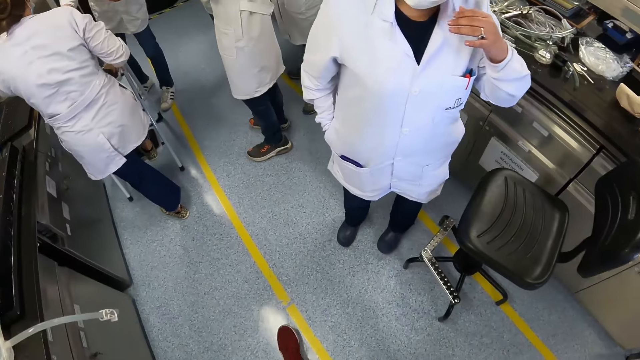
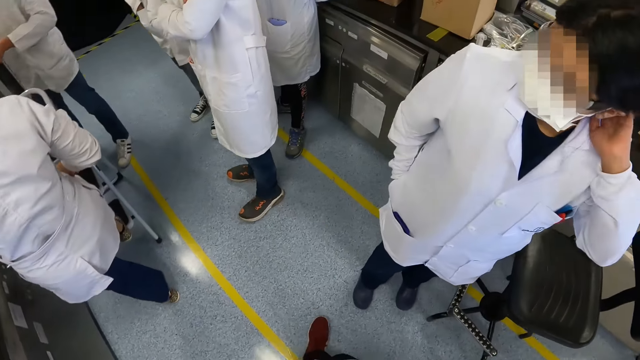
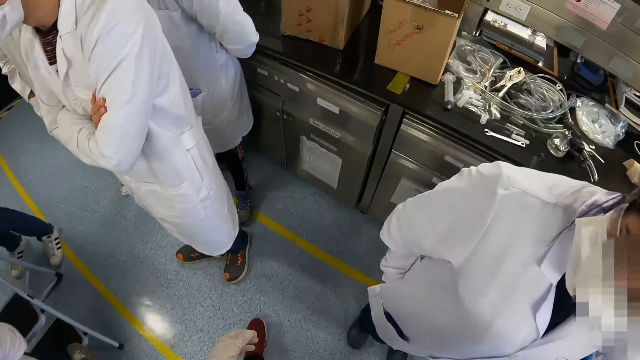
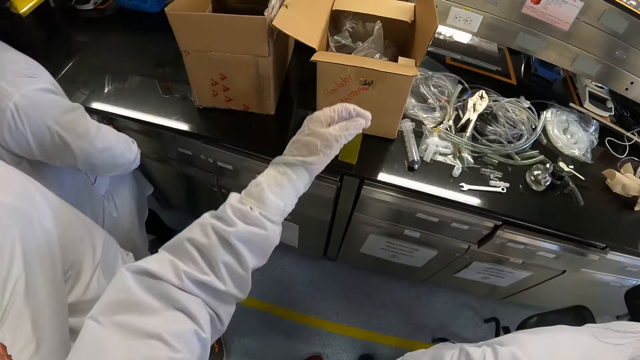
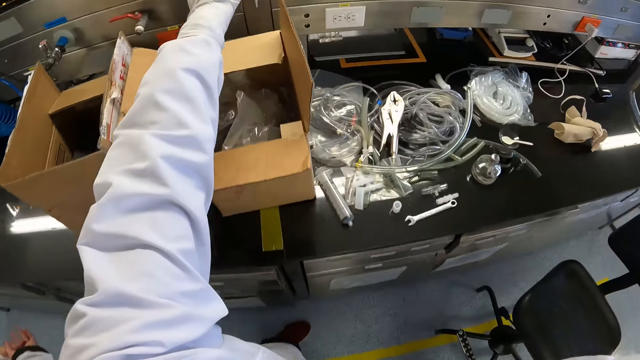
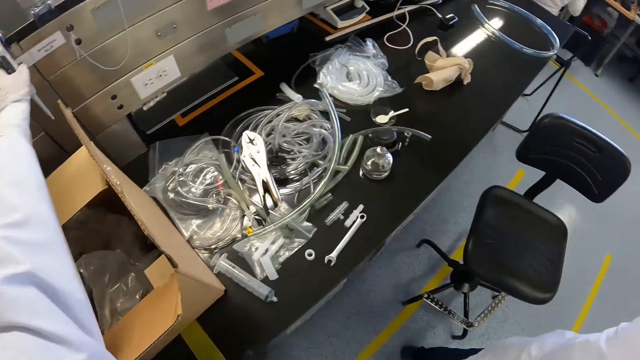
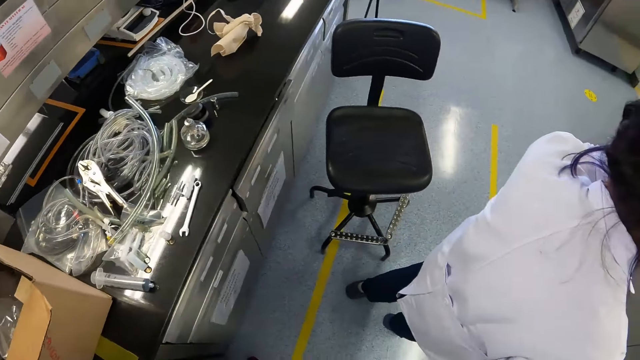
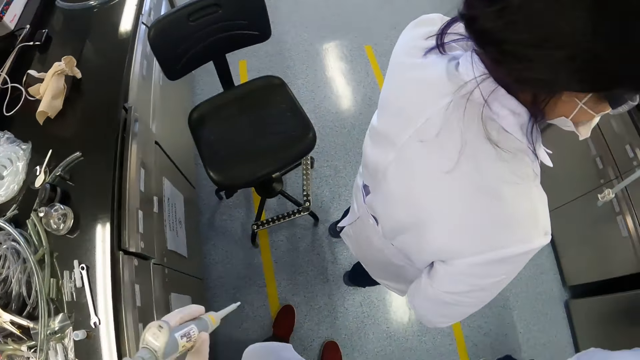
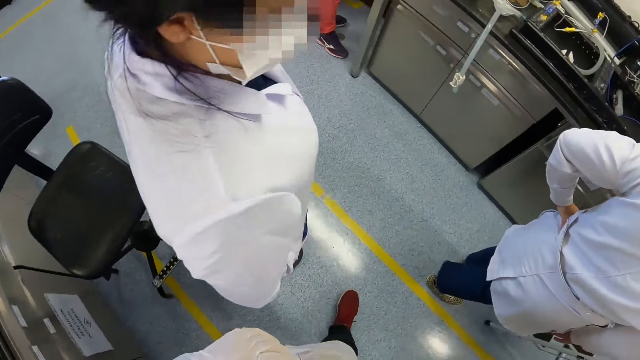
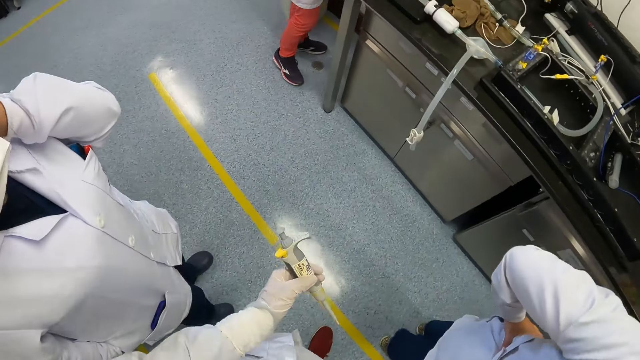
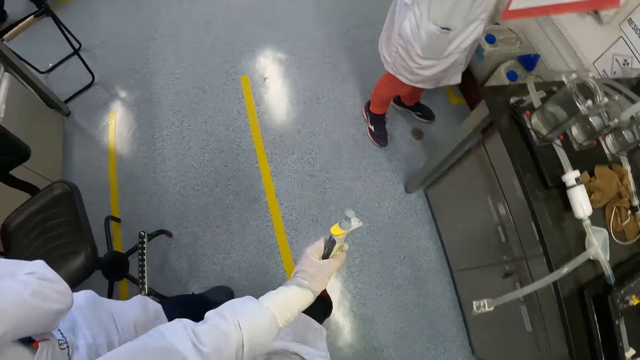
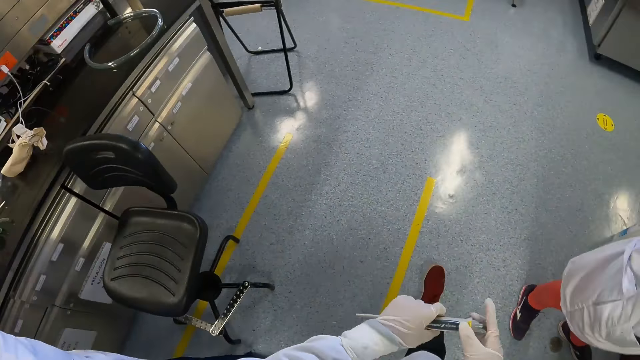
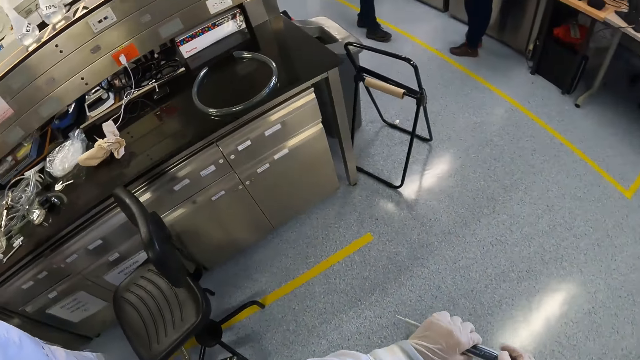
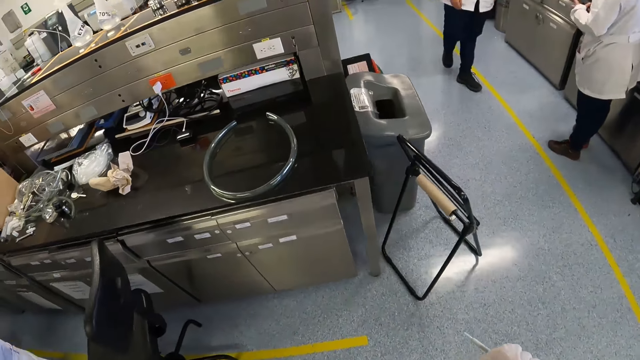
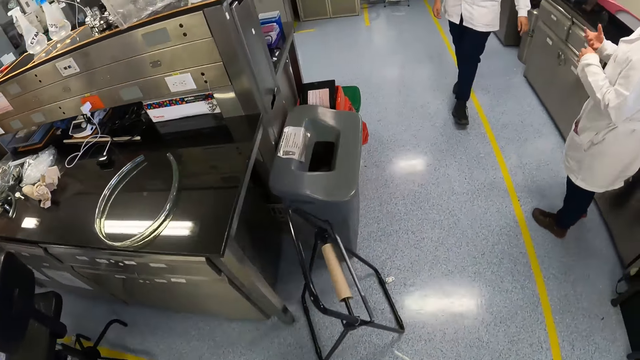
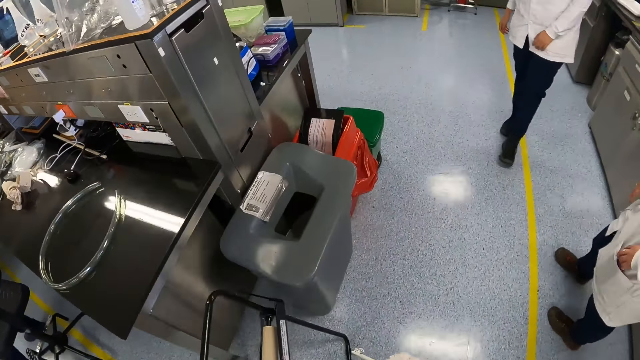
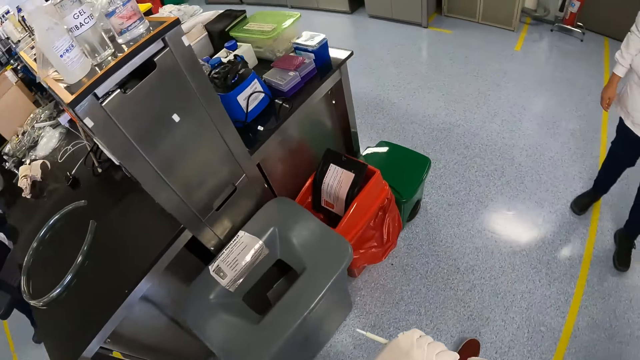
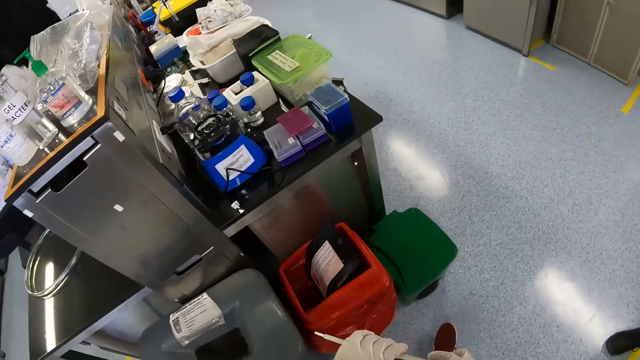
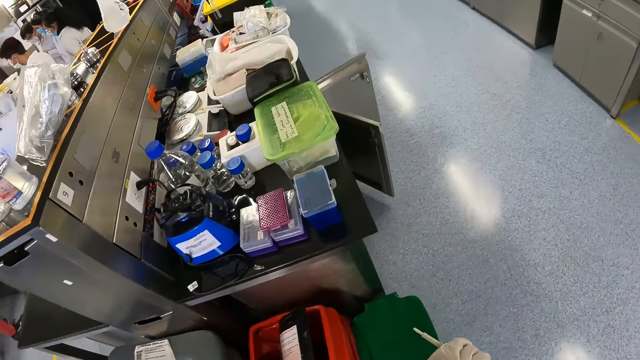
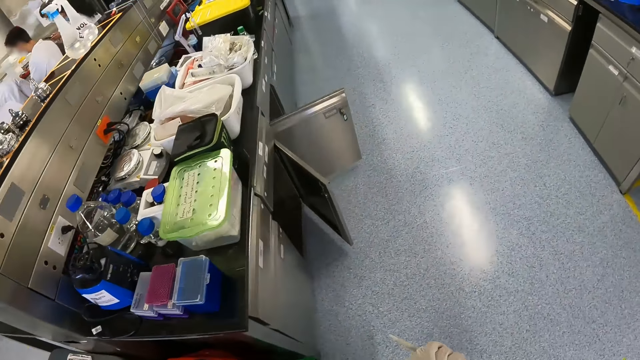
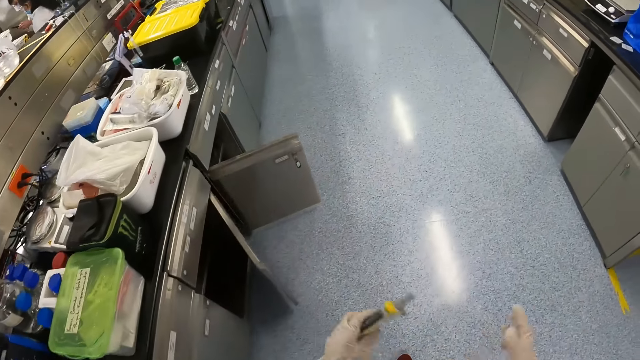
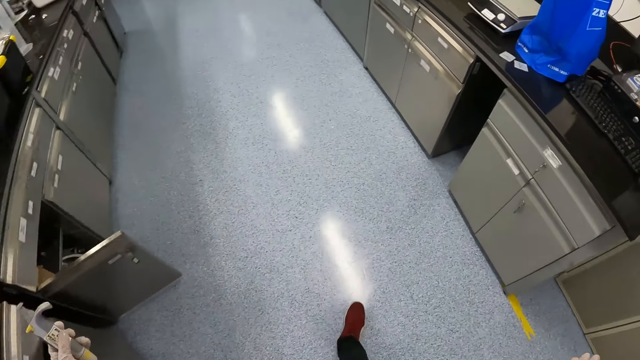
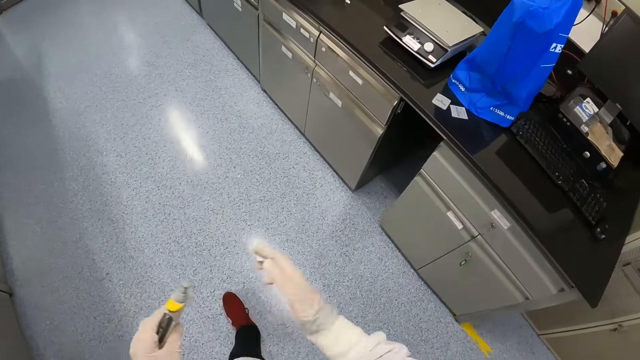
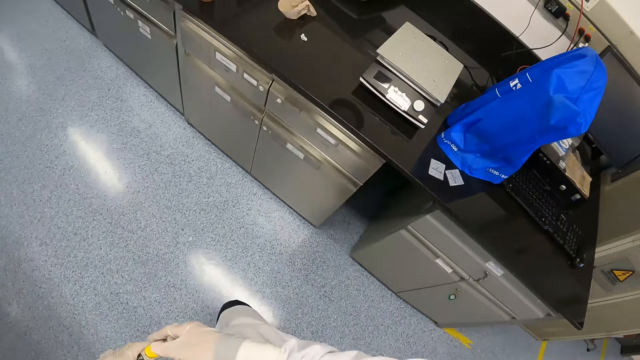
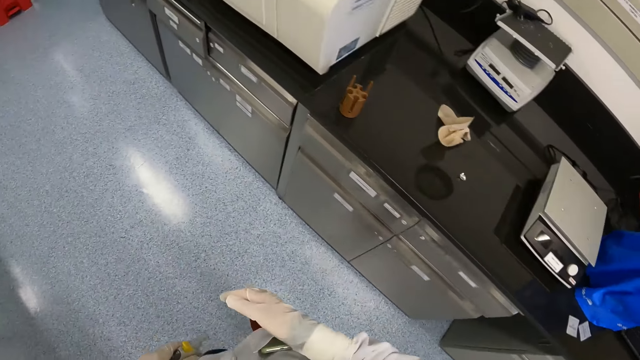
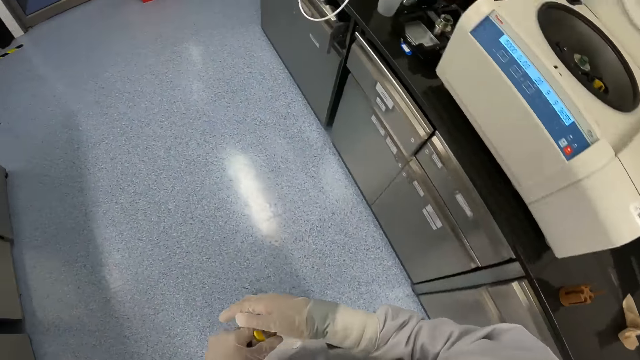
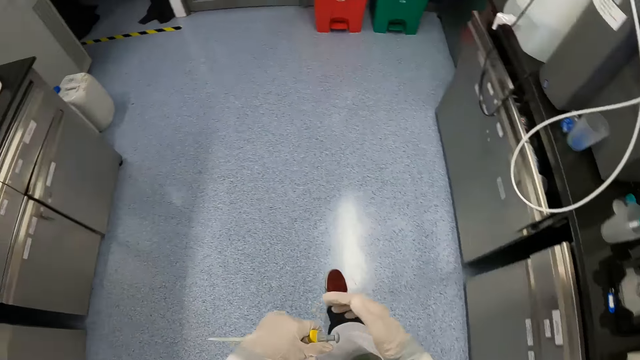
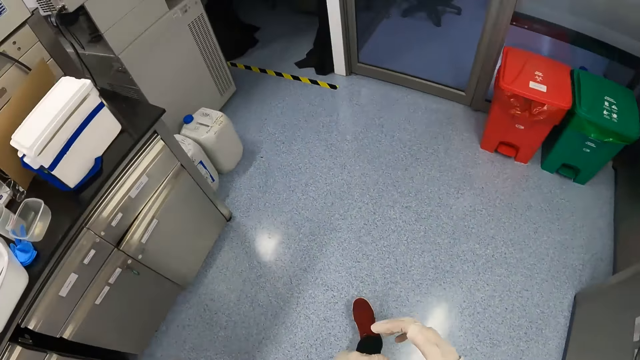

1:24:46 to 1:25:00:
The camera wearer picks a pipette from a cabinet with his left hand. He walks forward. He holds the pipette with his hands. He gestures with his hands.

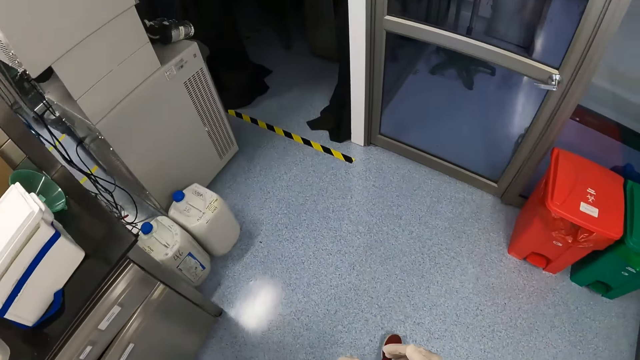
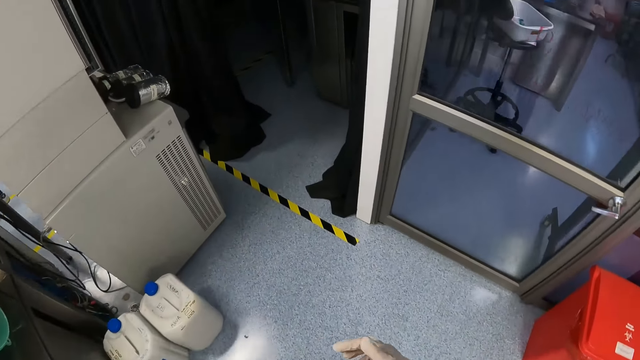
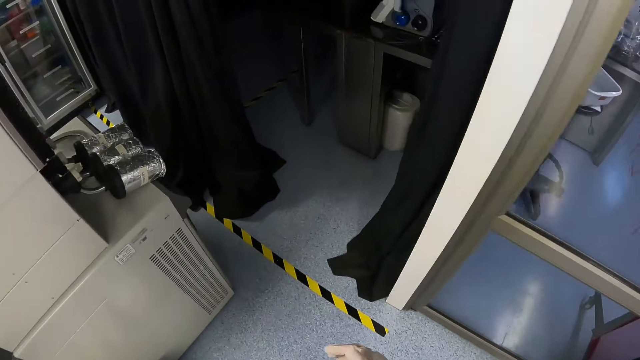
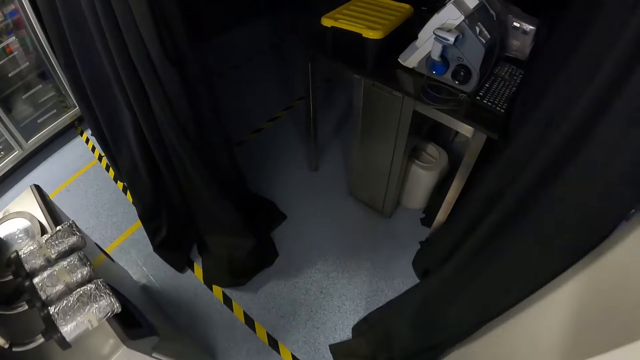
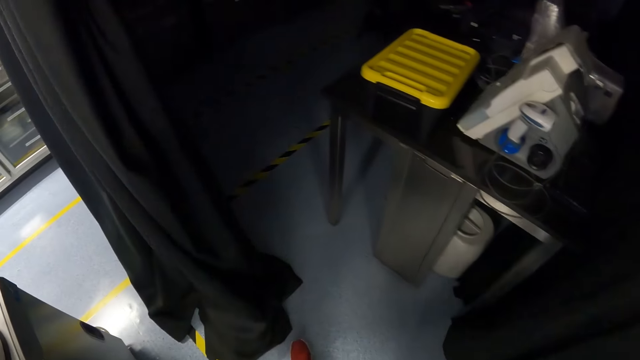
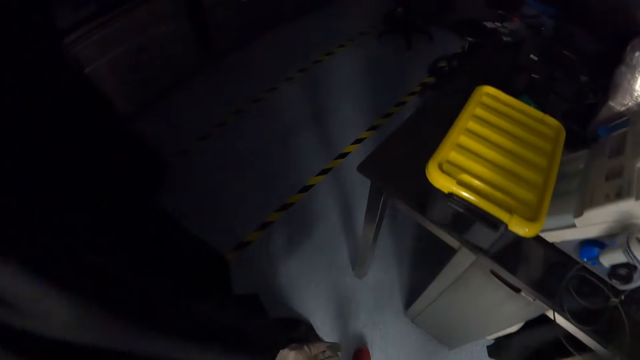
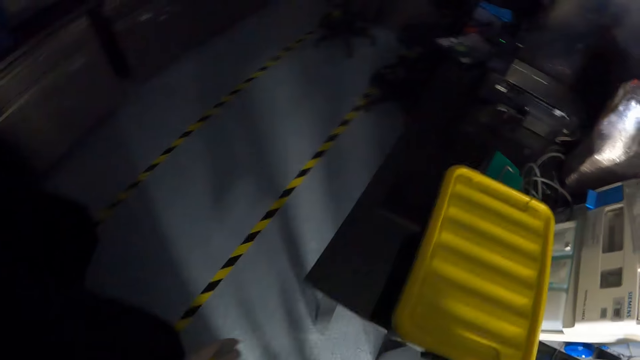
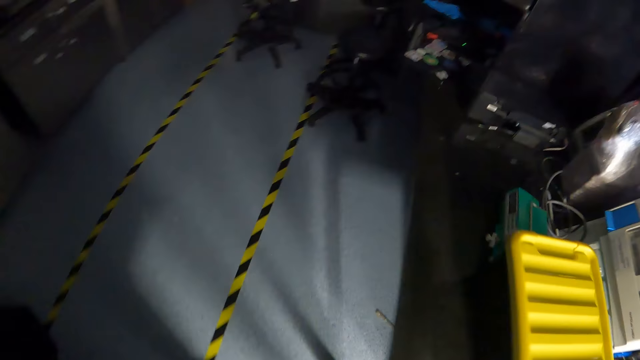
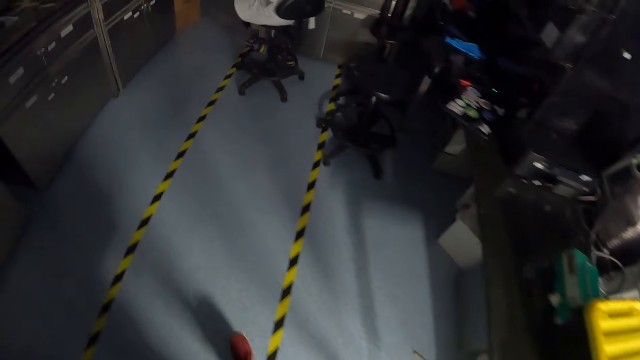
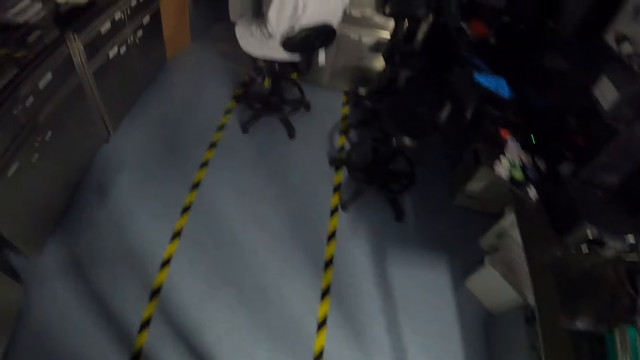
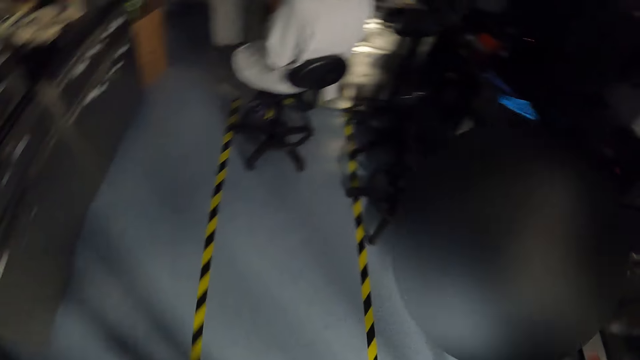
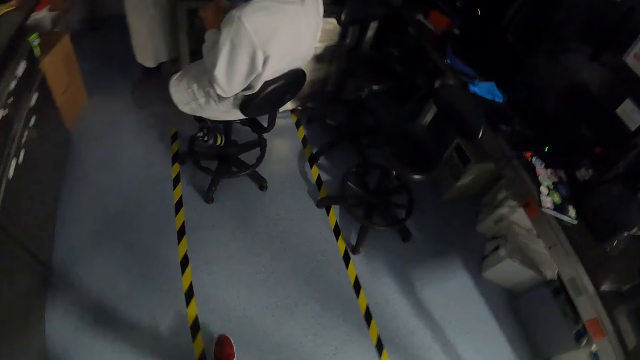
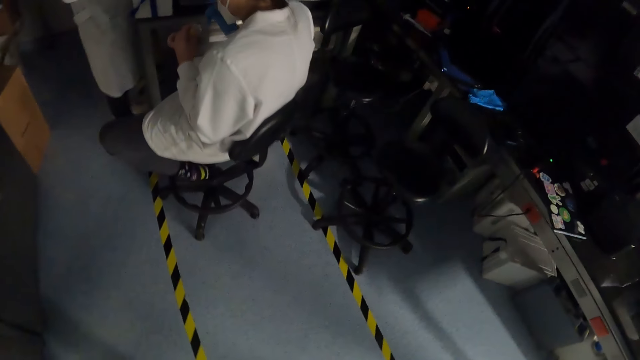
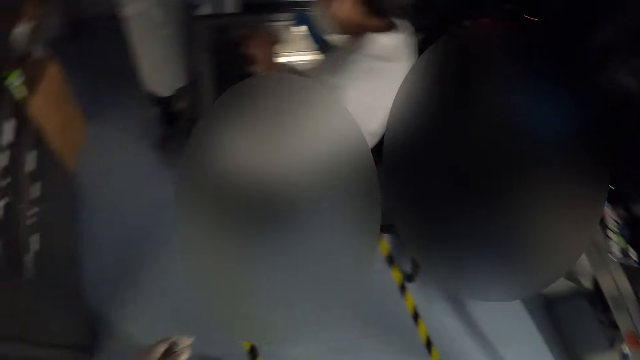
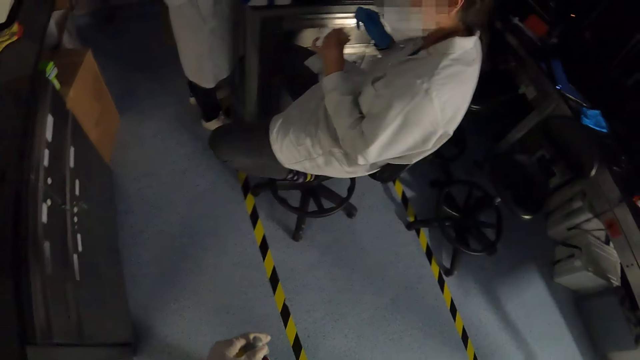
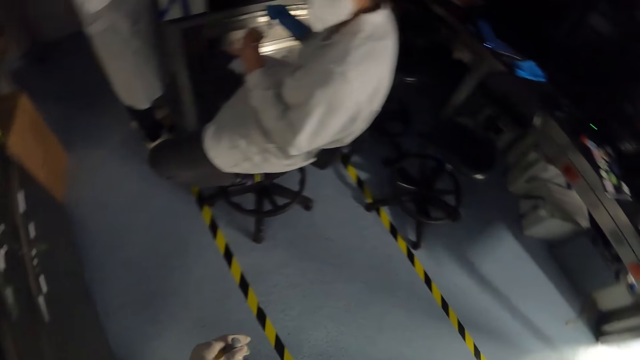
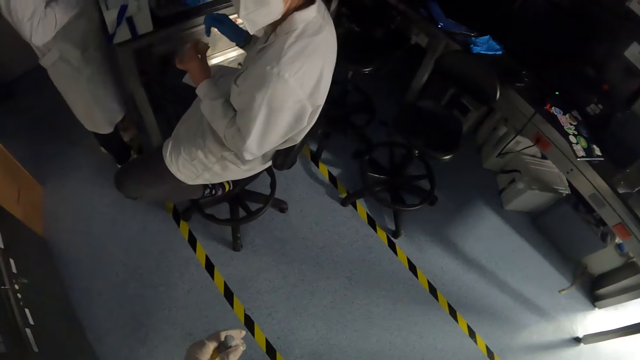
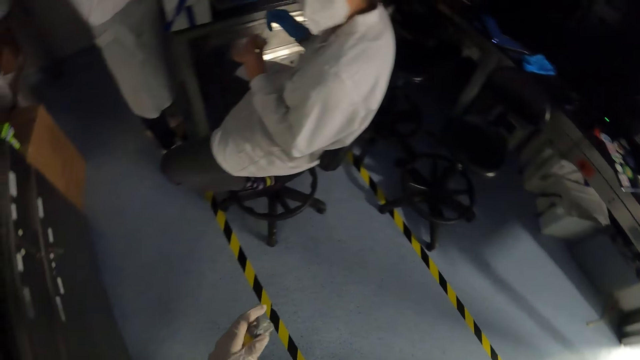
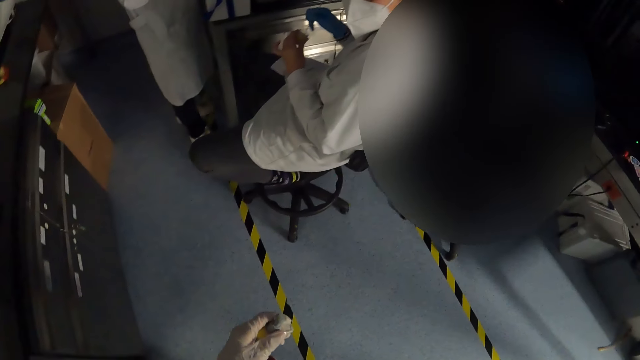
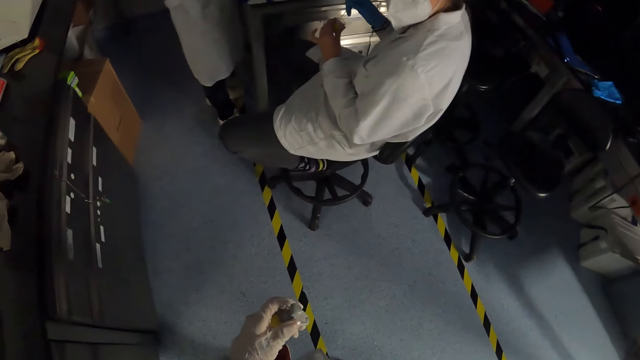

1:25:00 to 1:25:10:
The camera wearer walks into a room towards a woman. They stop for a while. The woman mixes chemical in a container with a pen in her right hand.
